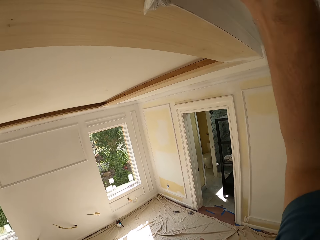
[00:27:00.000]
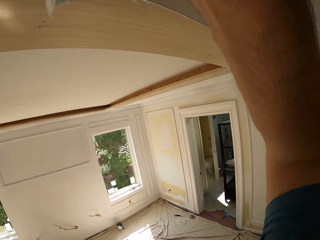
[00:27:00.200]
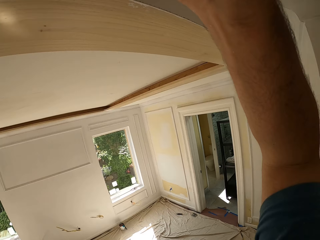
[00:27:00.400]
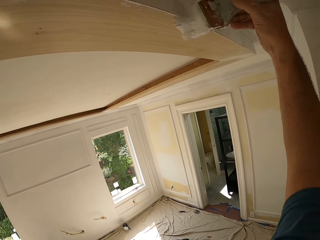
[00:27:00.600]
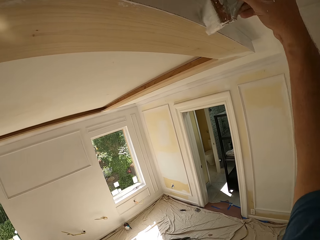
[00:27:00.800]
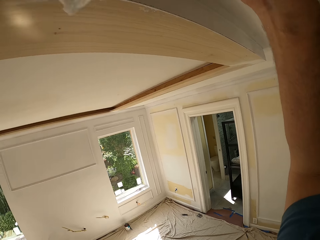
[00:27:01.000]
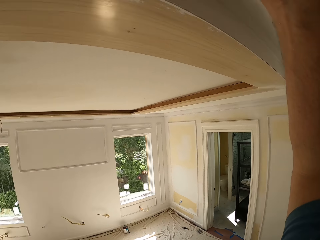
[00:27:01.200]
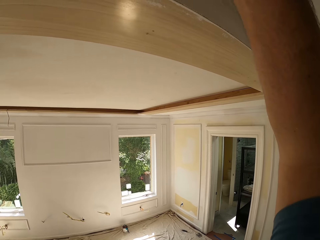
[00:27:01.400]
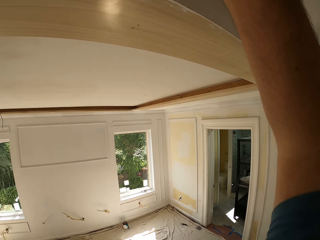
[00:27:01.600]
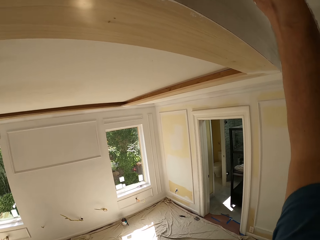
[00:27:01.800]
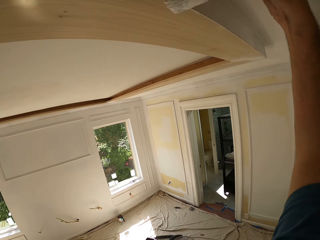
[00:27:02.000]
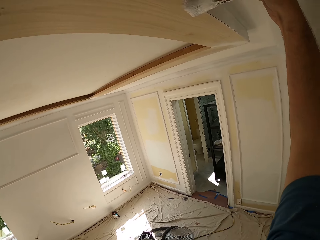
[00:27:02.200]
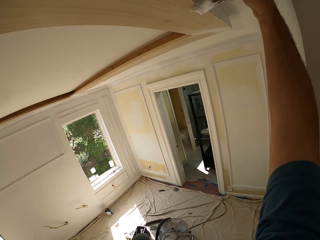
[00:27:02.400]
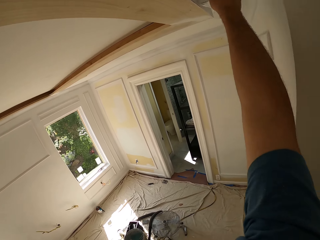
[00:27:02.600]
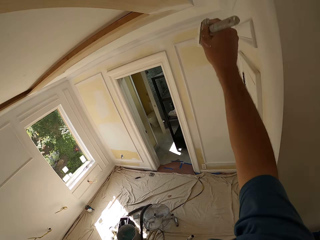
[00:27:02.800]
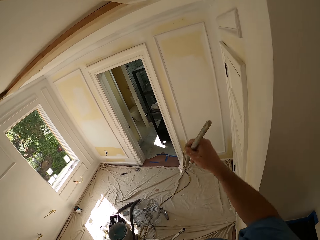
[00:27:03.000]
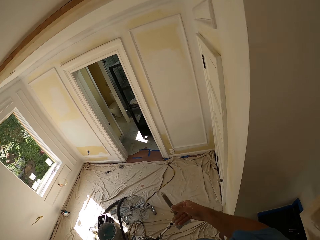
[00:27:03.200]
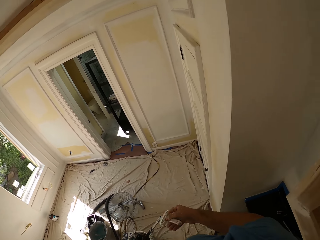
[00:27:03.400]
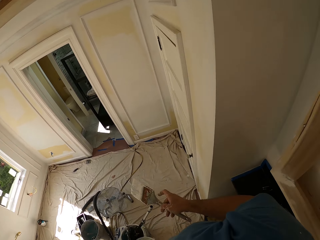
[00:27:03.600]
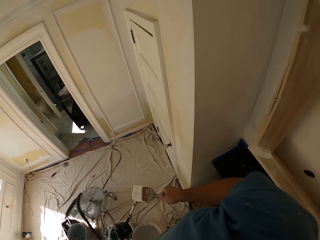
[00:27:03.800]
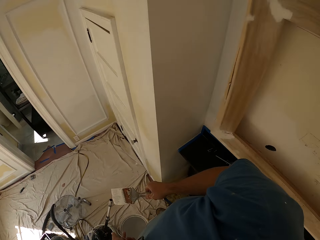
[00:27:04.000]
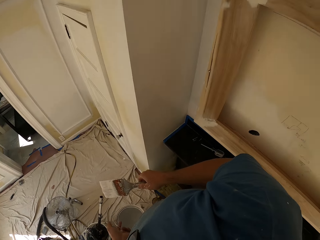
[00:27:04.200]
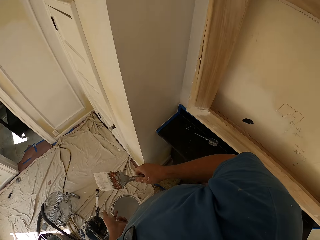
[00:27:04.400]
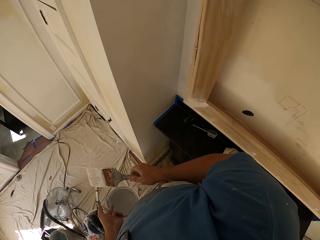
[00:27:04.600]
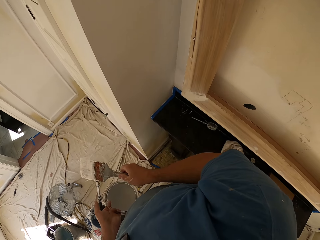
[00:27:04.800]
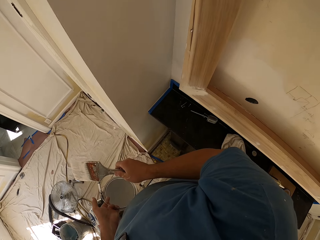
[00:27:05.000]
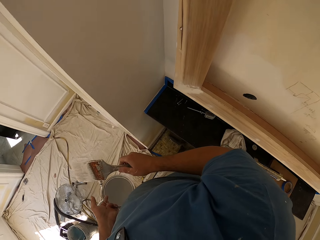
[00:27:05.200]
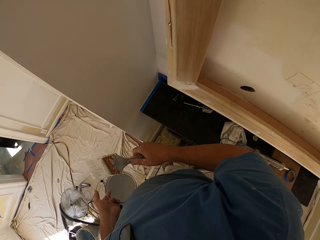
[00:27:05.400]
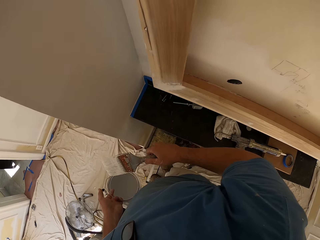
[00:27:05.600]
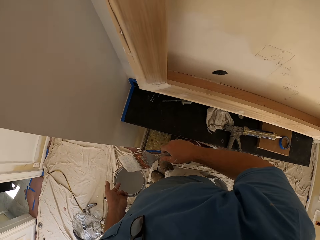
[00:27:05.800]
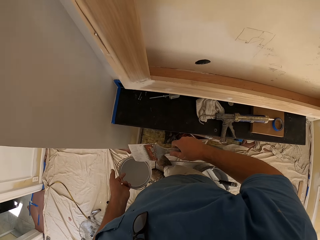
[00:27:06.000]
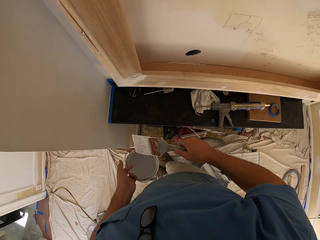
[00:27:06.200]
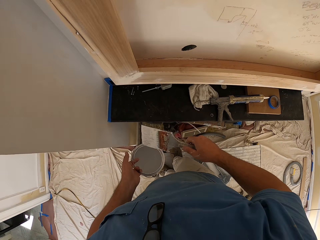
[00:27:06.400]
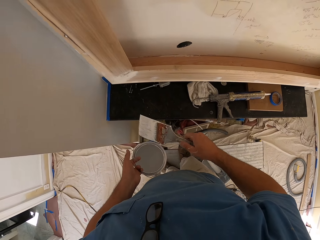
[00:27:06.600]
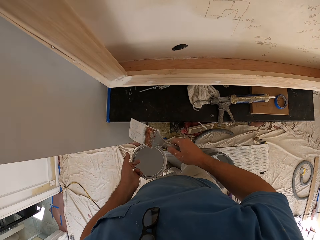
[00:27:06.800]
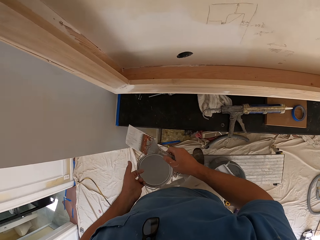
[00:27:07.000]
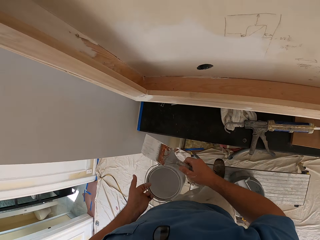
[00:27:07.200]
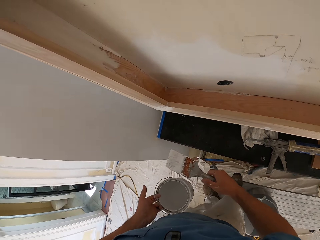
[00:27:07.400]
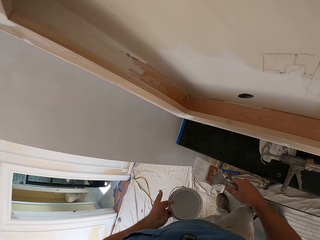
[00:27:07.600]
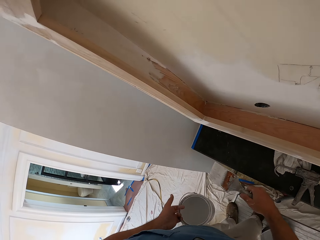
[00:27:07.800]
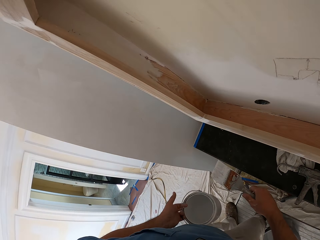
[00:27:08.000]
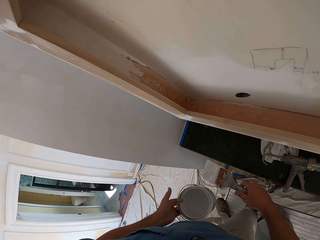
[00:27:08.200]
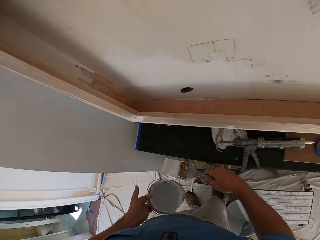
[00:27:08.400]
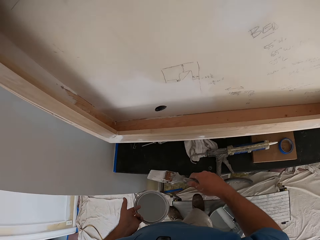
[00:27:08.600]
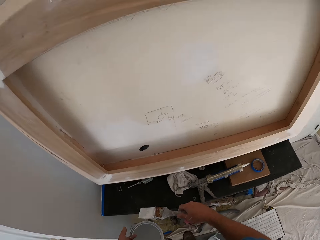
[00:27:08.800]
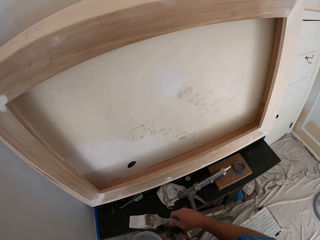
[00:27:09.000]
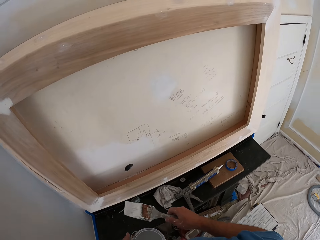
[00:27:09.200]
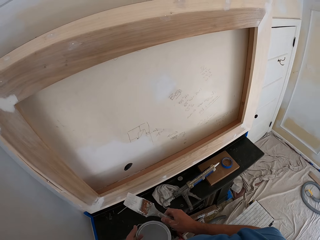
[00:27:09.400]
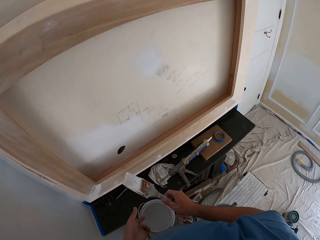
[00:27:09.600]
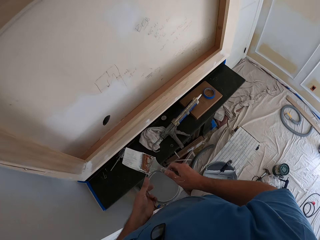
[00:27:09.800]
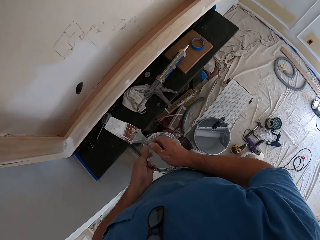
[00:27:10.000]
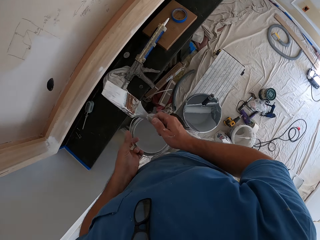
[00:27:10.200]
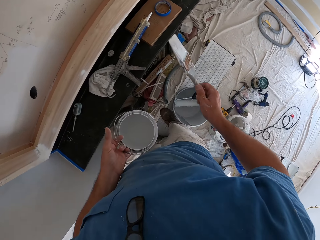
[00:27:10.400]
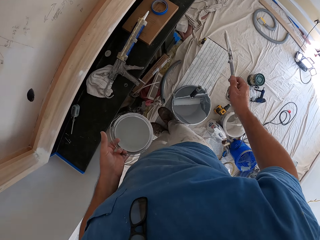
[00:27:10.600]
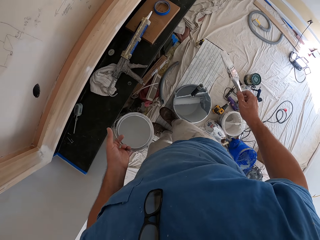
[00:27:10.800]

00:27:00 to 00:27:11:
The camera wearer holds the brush. They turn to the entertainment wall frame. They hold the brush again.

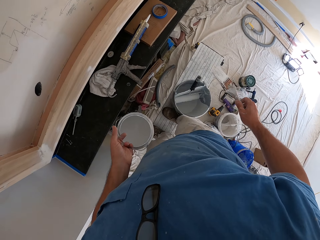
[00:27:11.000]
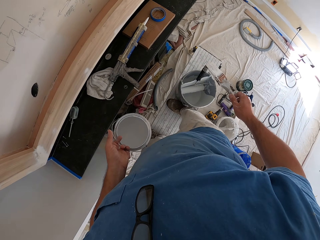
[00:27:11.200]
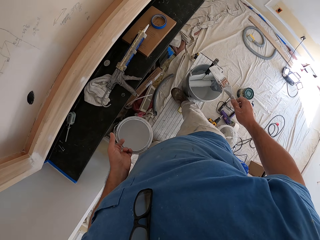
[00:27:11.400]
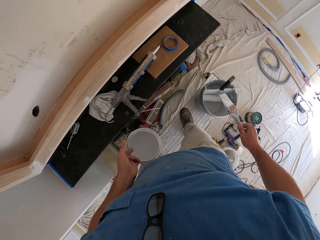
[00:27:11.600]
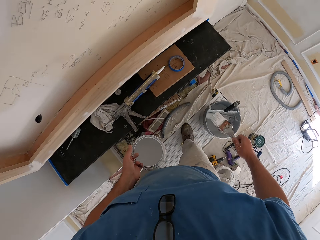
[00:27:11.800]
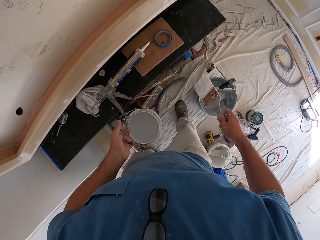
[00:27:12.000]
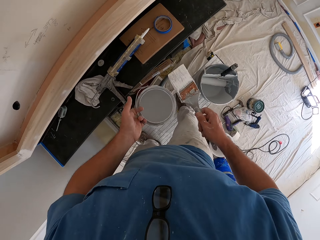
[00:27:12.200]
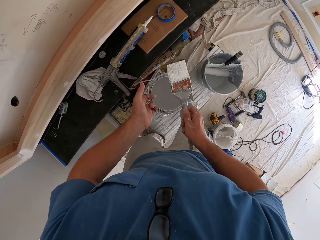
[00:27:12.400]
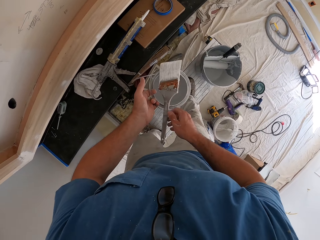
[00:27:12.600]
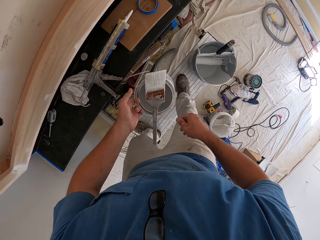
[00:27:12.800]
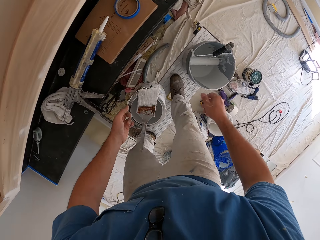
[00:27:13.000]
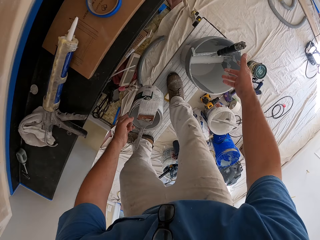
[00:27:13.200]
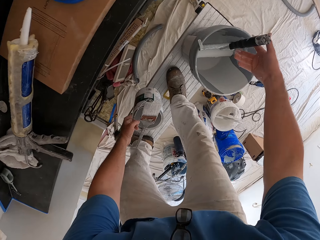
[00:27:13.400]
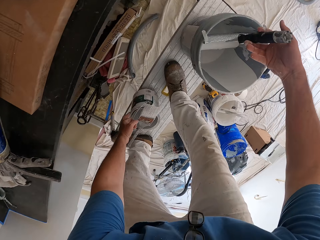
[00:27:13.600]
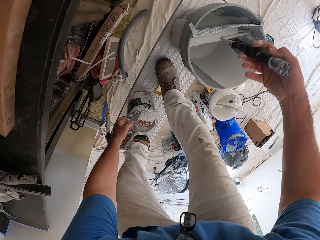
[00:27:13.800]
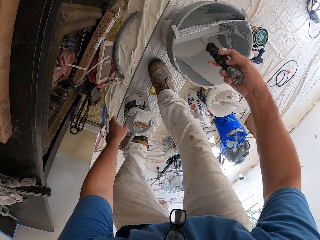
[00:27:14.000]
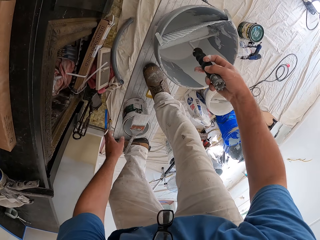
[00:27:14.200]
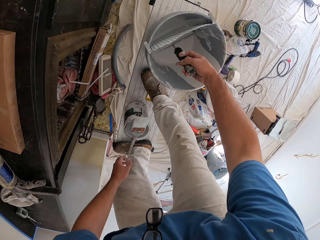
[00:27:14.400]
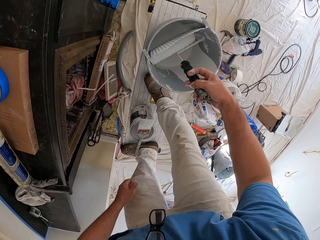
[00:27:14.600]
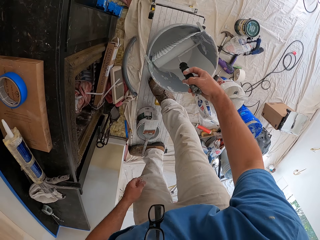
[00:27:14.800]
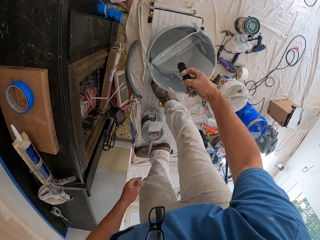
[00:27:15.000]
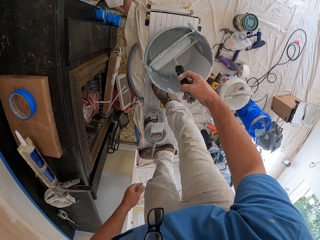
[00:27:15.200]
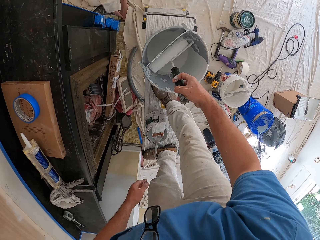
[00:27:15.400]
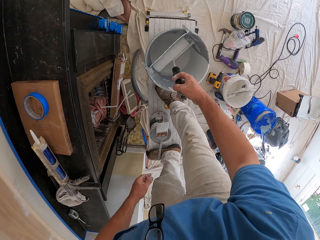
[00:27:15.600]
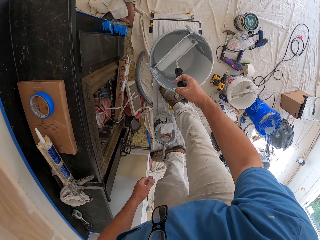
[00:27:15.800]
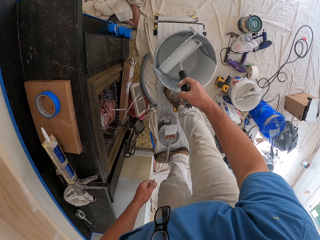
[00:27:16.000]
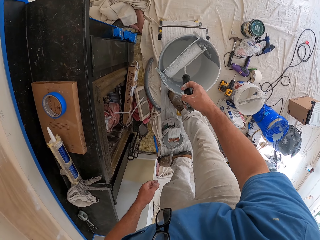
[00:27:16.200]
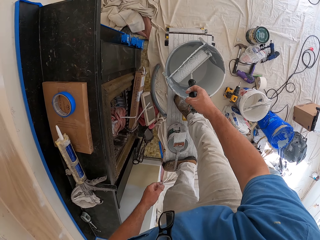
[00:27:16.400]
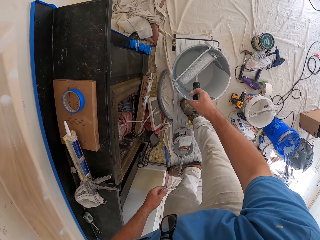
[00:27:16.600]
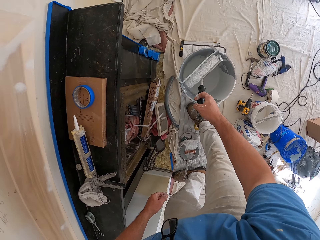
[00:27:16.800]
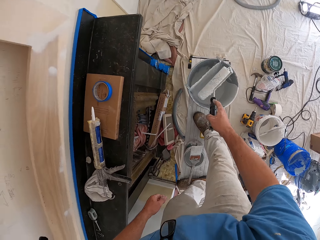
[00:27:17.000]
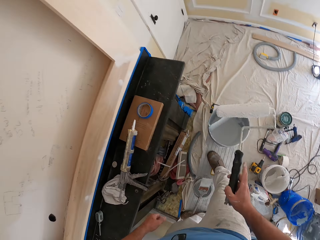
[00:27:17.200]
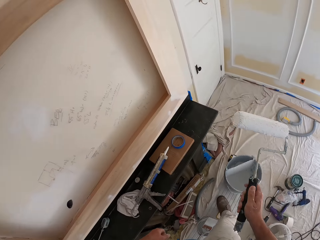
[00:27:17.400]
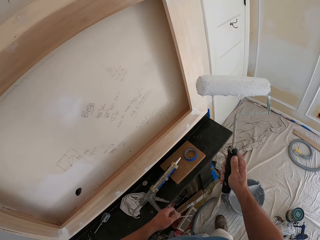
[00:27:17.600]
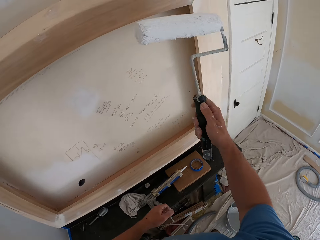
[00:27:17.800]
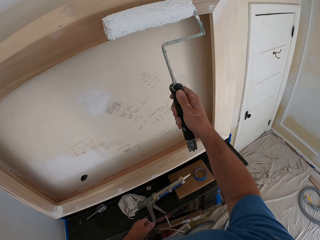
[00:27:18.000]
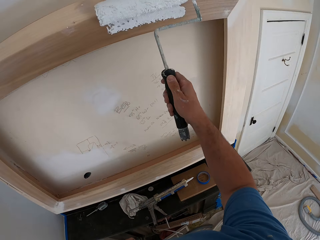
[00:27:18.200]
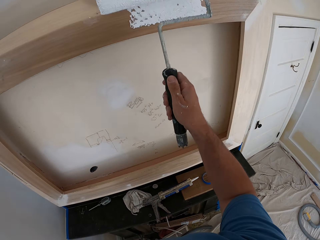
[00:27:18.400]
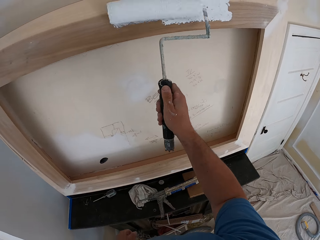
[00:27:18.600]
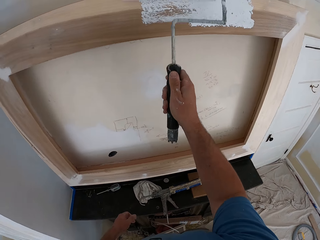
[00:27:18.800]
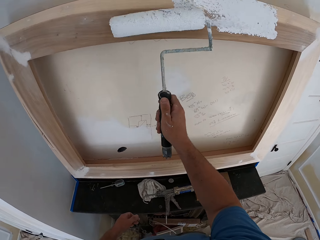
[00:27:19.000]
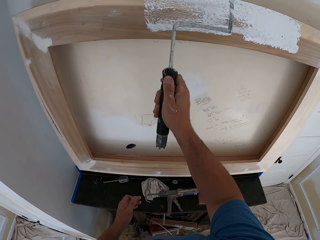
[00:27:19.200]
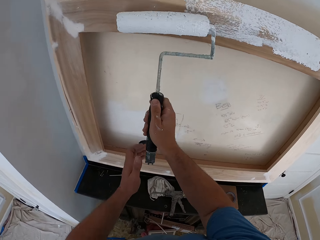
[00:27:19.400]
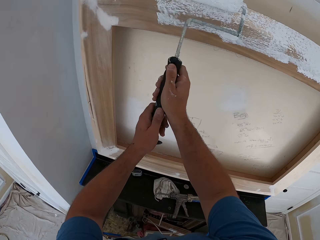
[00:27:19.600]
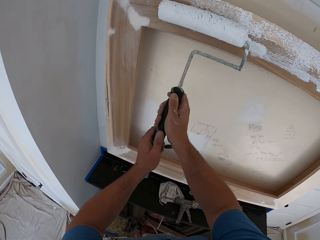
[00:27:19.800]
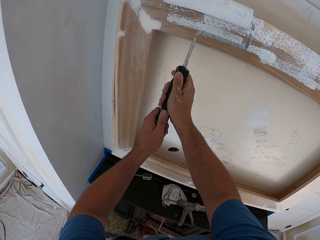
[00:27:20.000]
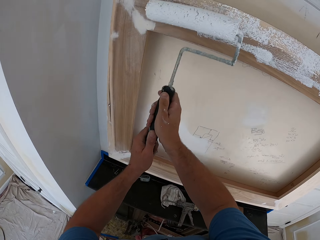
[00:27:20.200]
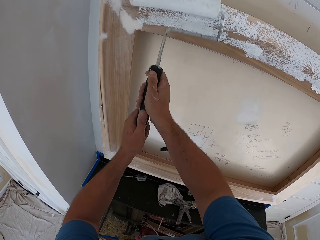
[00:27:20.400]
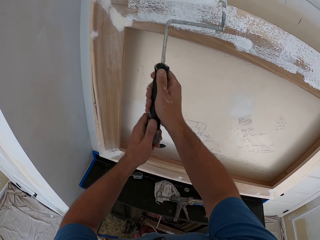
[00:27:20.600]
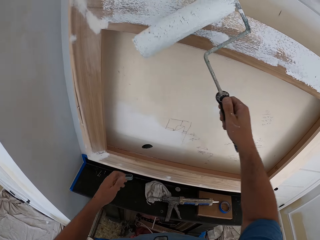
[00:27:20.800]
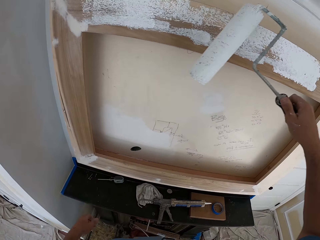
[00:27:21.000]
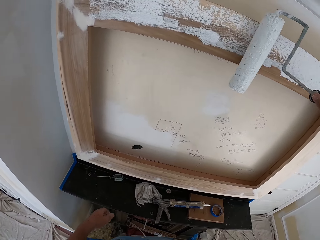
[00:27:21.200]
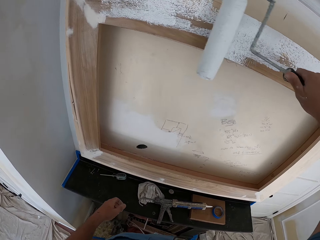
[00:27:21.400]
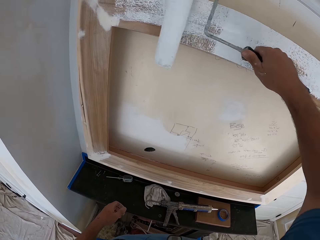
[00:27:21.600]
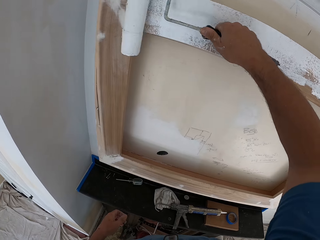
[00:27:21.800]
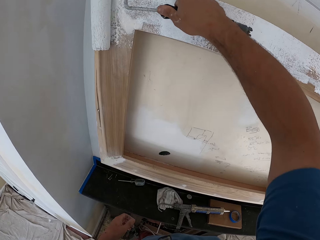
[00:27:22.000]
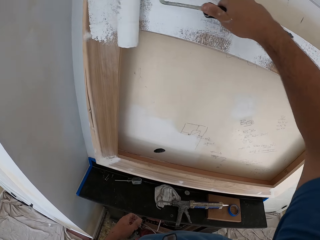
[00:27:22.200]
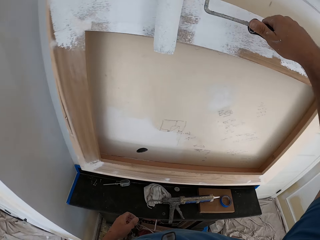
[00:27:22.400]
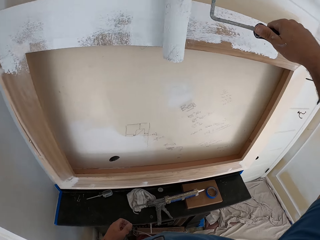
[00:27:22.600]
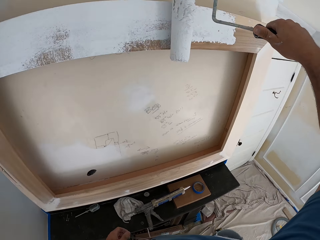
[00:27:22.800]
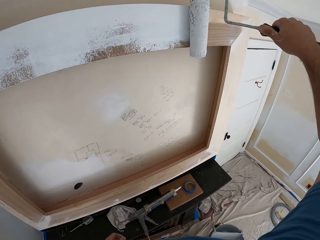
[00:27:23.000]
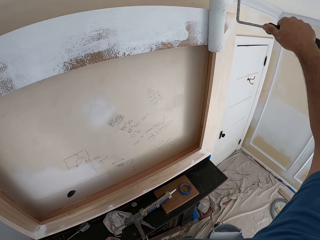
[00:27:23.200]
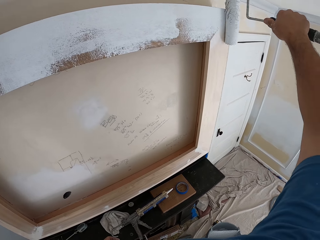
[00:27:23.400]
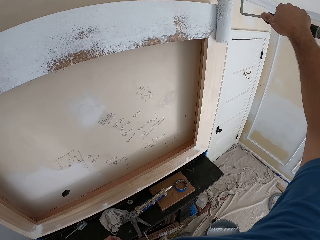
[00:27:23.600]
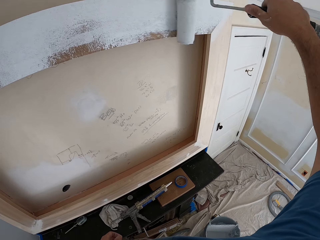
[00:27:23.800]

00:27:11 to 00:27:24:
The camera wearer pushes the bucket with his right leg. He places the brush on a tin of paint. He places the tin of paint in his hand on the folding aluminum platform. He holds a roller, adds paint to the roller and picks up the roller brush in the paint bucket. He lifts the roller. He paints the room wall with the paint brush in his hand.
